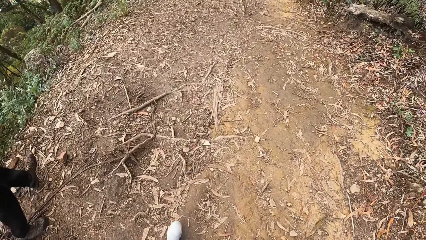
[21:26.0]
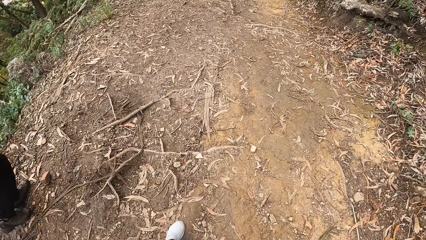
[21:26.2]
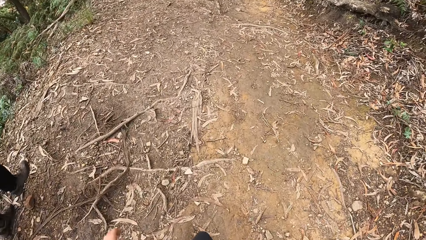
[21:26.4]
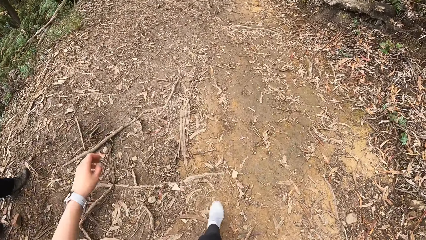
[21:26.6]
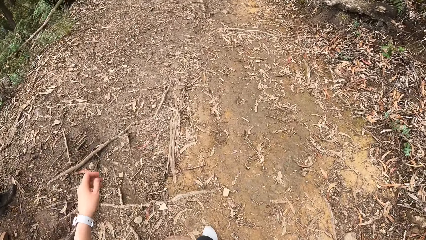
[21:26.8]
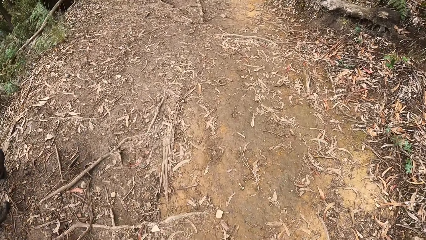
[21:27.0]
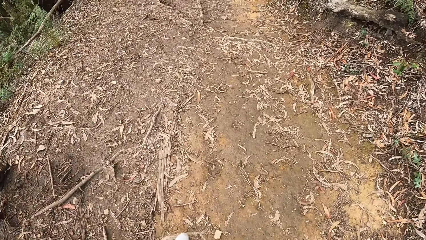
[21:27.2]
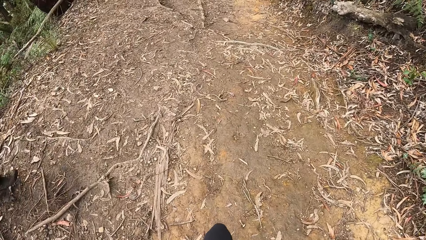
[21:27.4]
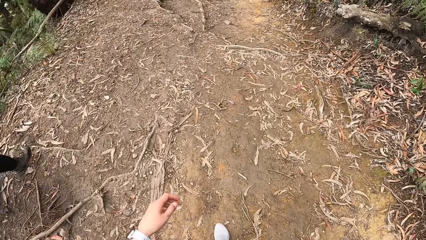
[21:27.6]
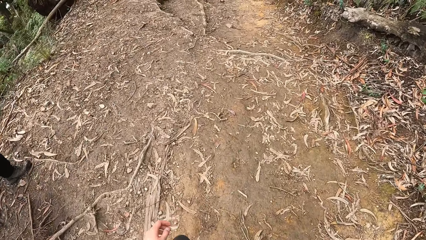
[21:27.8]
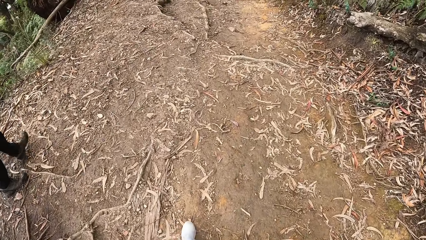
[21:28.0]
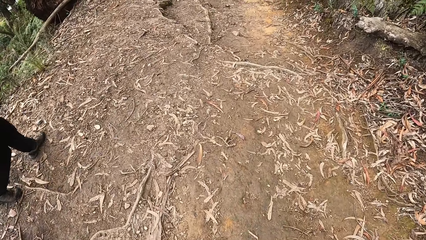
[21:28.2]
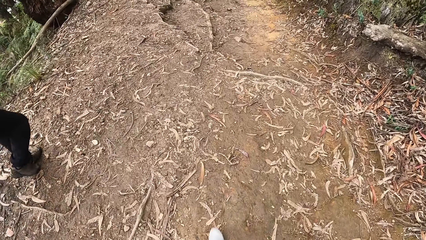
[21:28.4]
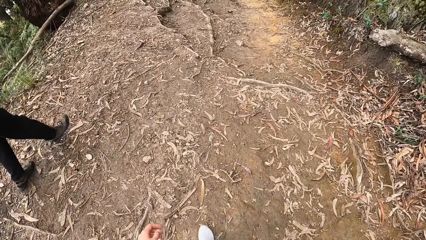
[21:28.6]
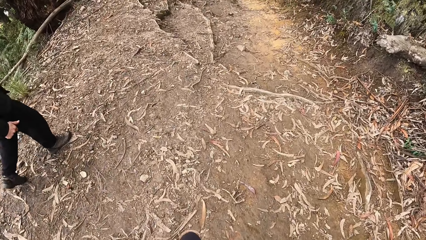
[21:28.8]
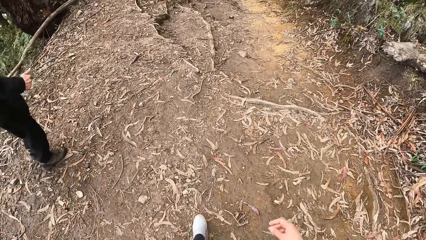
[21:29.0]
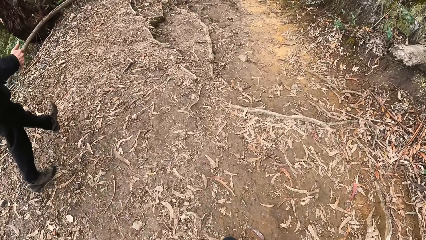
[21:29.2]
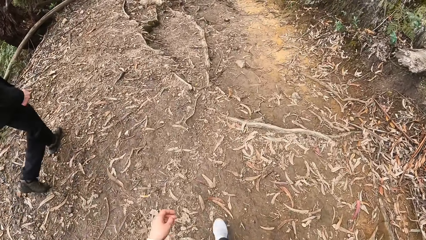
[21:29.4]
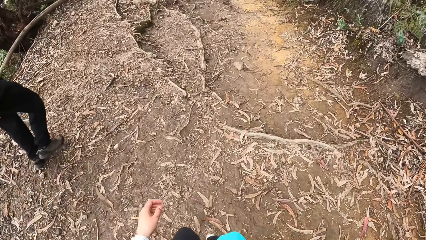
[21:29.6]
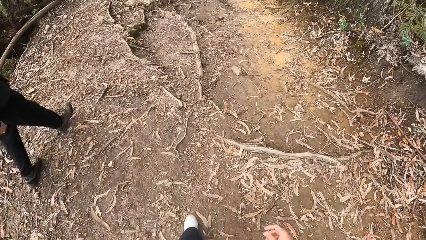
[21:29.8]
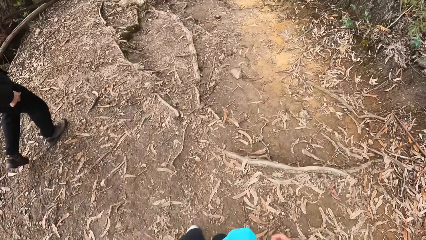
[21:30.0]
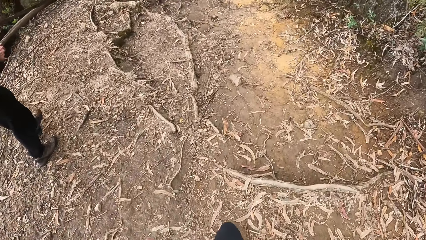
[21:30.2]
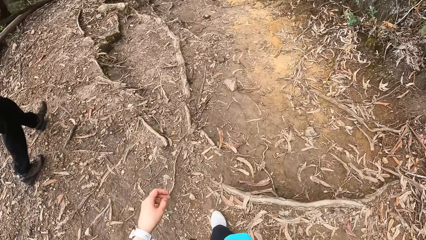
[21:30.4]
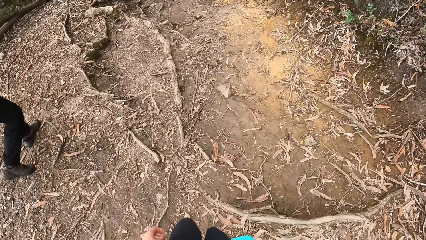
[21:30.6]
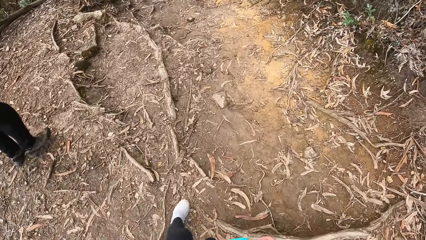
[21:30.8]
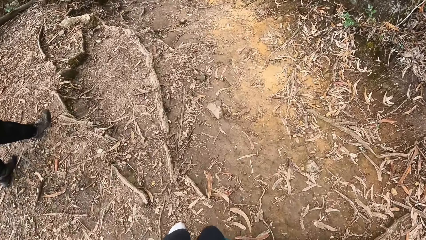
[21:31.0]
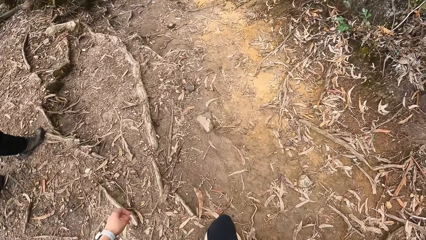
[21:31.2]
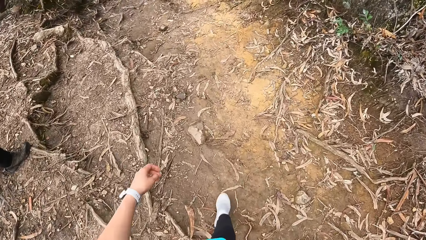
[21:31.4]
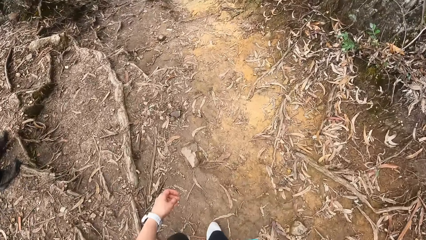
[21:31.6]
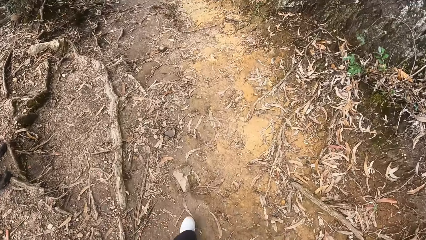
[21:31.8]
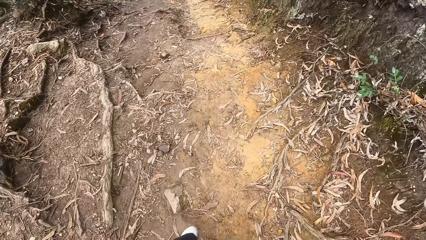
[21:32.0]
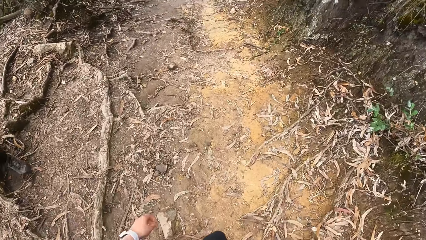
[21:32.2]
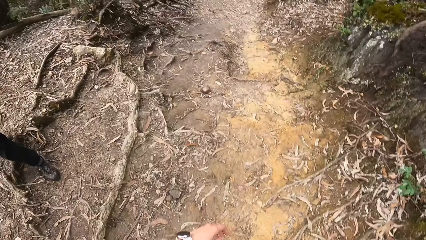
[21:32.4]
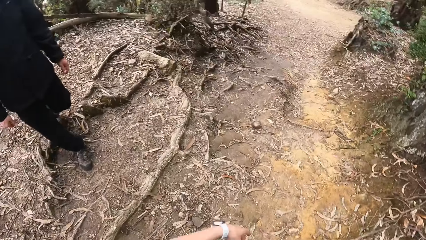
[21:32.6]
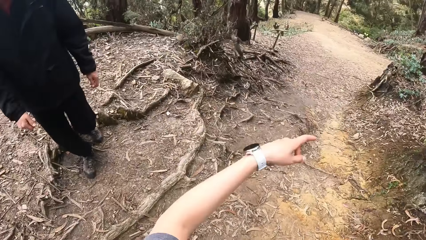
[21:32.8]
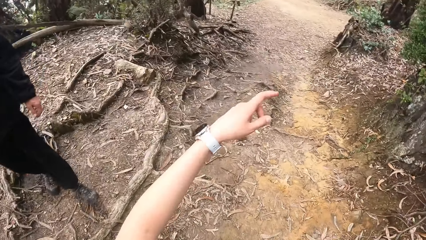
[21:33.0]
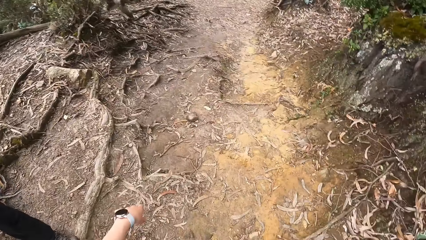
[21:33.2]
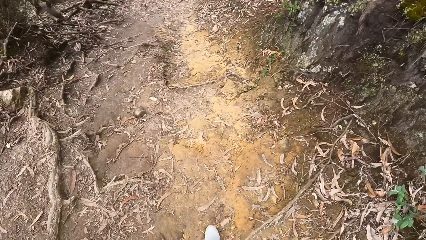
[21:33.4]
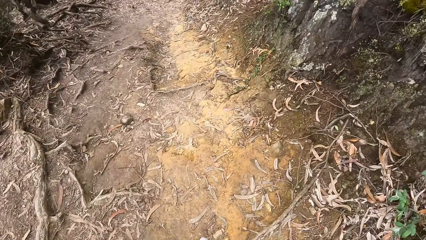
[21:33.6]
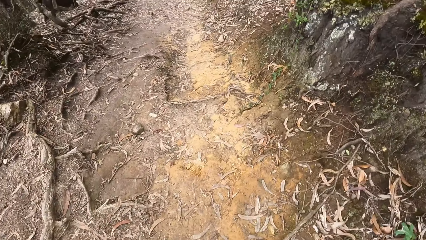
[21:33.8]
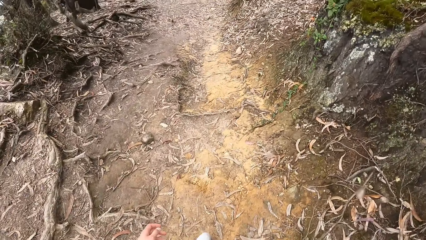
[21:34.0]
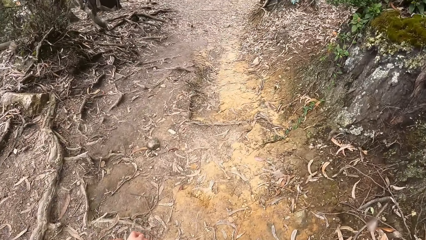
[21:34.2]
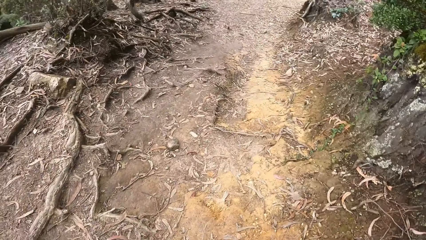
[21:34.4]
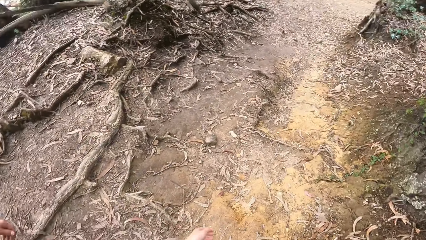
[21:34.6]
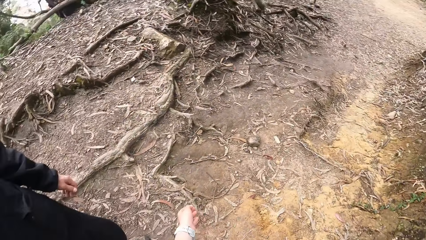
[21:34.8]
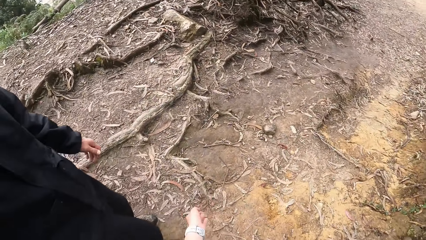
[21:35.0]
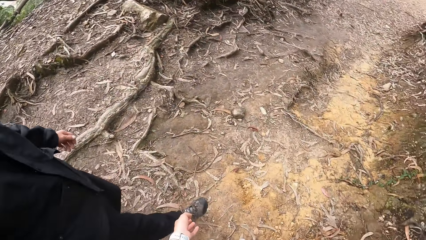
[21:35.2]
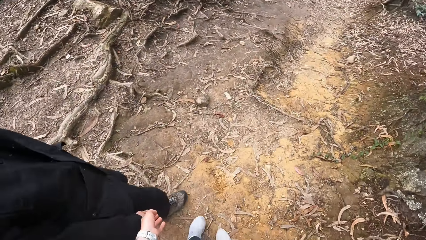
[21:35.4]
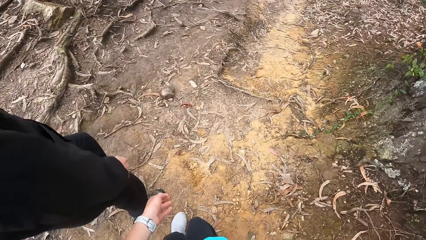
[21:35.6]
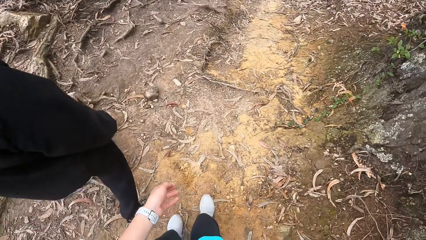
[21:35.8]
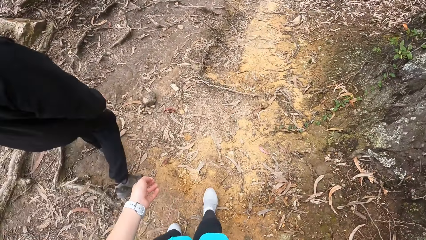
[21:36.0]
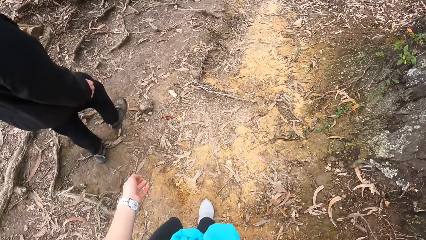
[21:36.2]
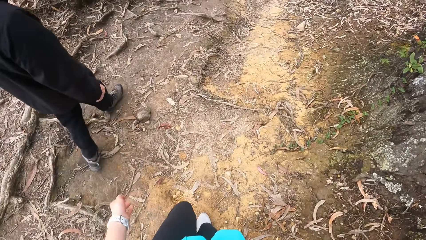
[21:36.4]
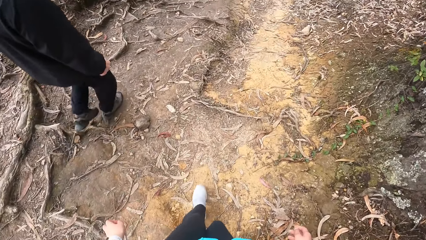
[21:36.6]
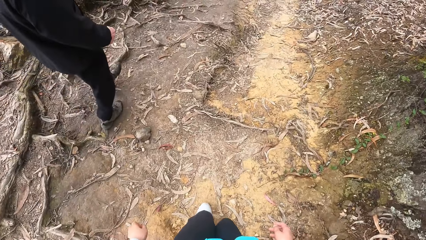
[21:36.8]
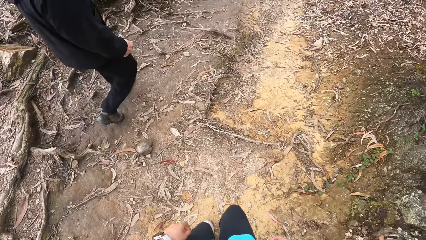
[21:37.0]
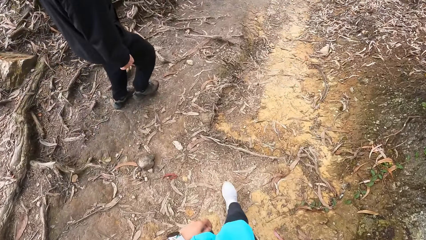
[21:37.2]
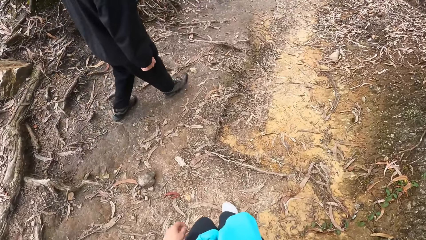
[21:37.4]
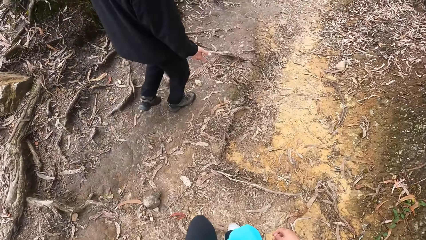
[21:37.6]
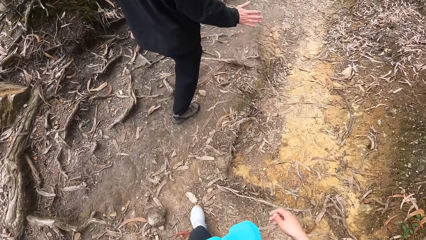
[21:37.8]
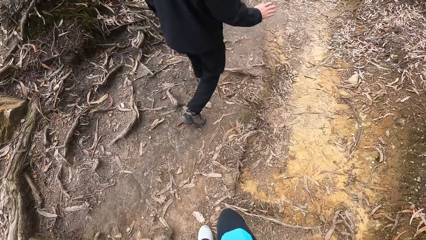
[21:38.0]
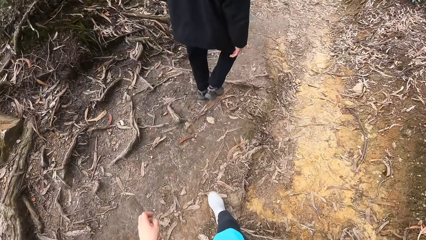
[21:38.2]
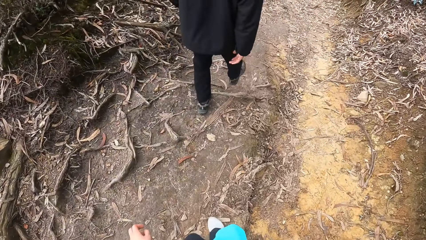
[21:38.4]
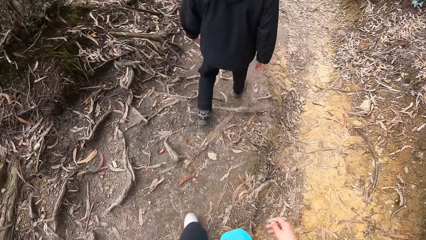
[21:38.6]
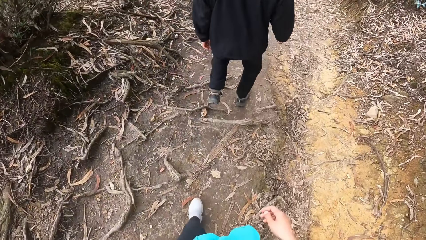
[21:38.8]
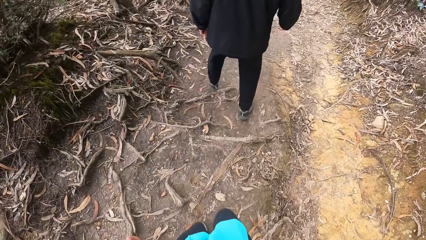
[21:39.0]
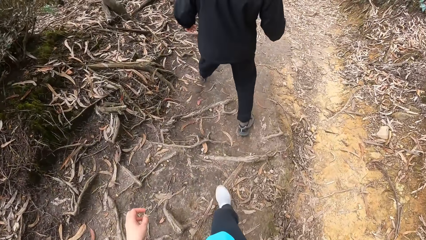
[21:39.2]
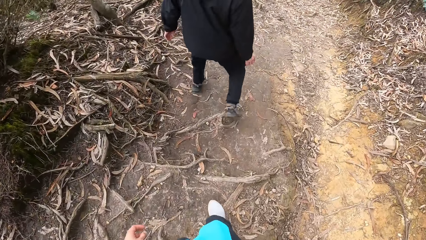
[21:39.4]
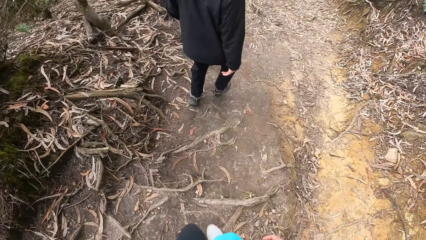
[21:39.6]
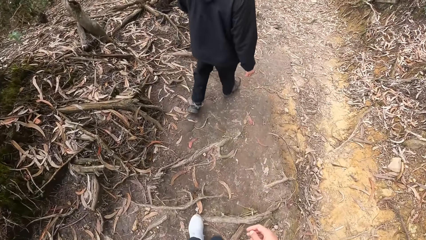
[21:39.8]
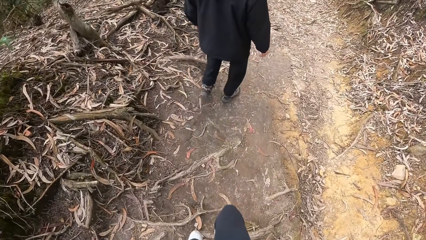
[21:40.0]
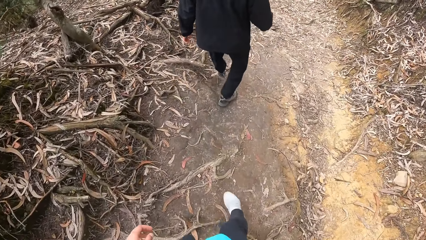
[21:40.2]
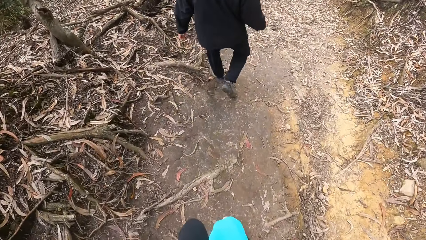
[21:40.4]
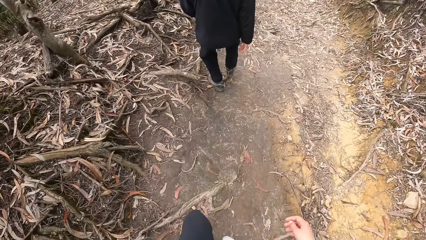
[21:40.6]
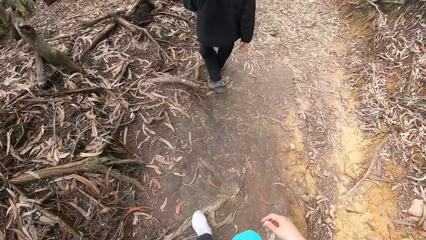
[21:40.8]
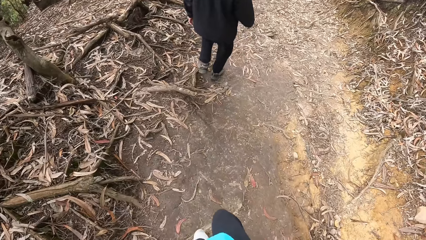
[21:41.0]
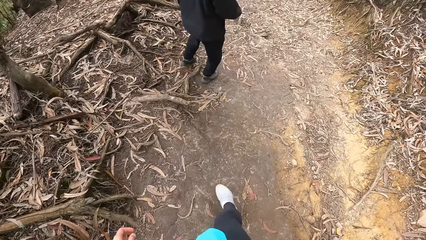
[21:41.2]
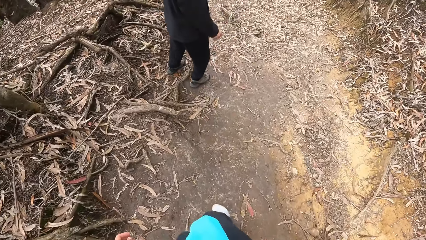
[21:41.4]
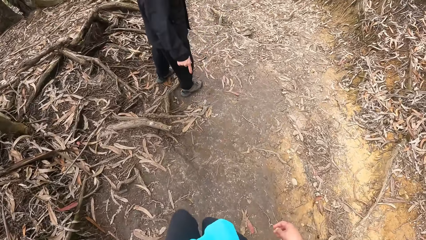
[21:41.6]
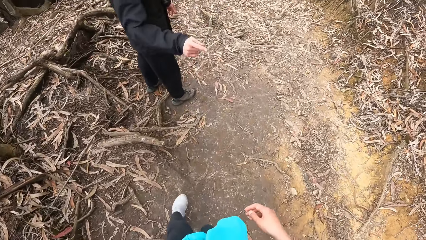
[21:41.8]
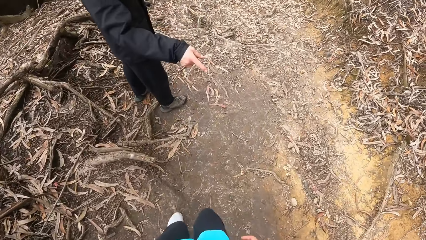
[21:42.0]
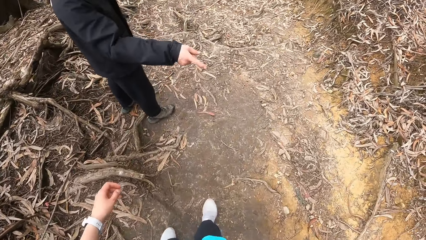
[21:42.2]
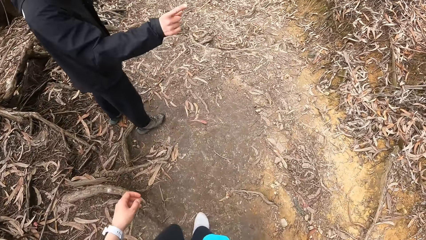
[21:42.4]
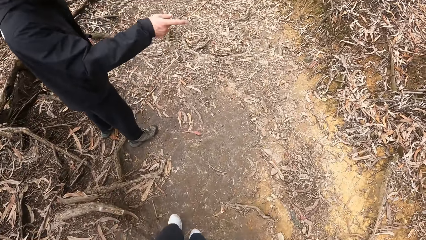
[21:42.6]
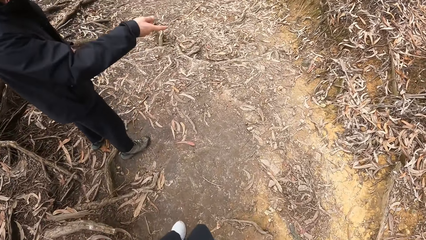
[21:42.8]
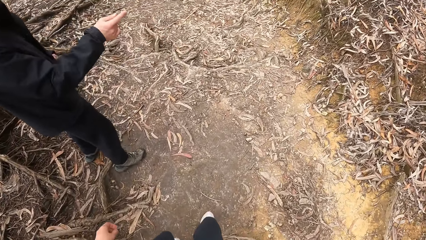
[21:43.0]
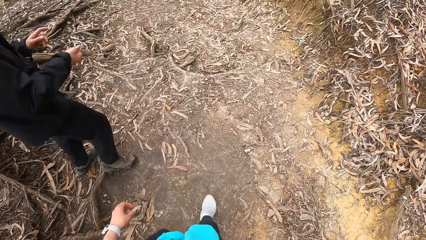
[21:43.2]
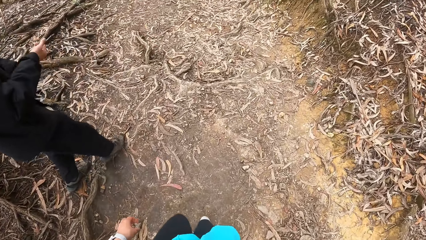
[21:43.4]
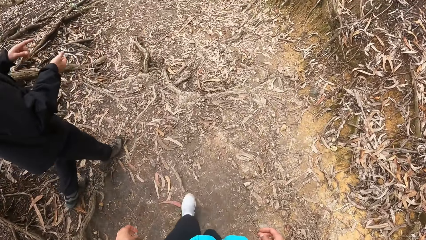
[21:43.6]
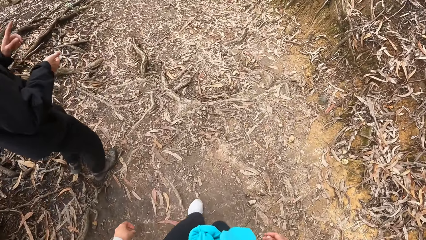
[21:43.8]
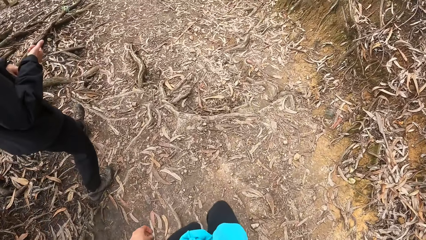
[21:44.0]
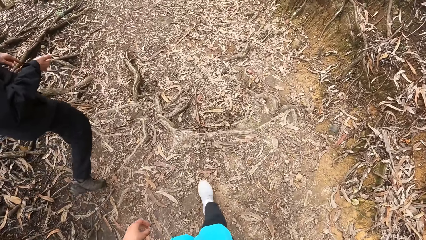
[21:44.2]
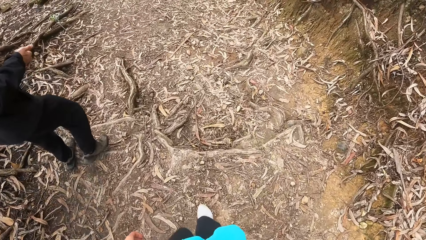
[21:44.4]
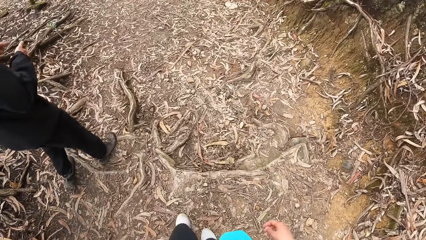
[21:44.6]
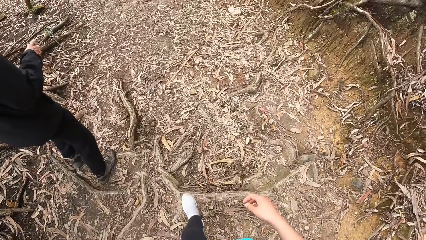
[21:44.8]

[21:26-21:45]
A man does the hand gesture.
